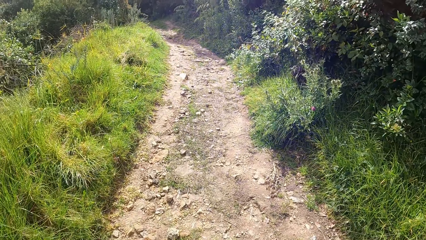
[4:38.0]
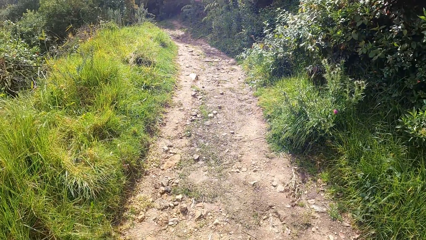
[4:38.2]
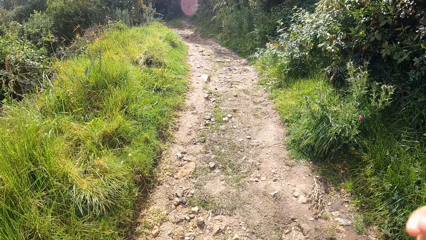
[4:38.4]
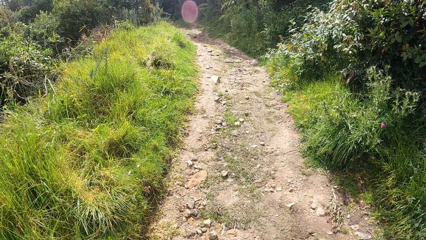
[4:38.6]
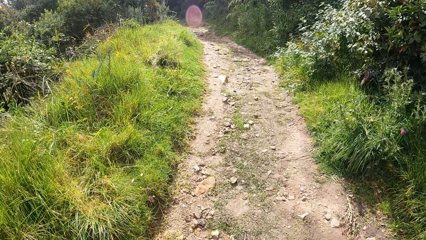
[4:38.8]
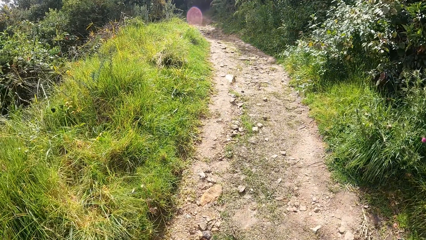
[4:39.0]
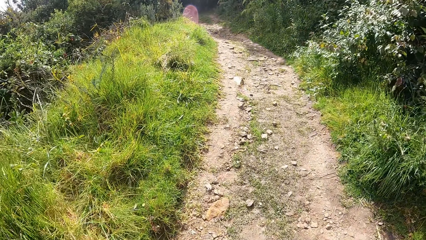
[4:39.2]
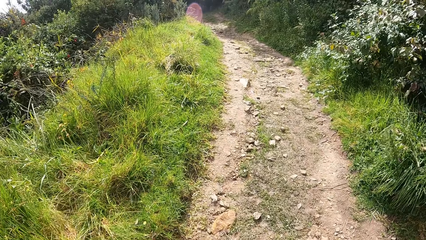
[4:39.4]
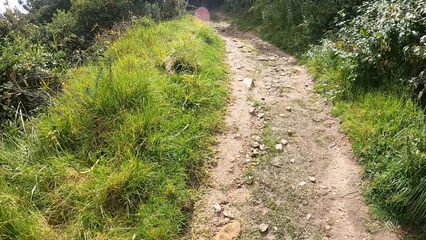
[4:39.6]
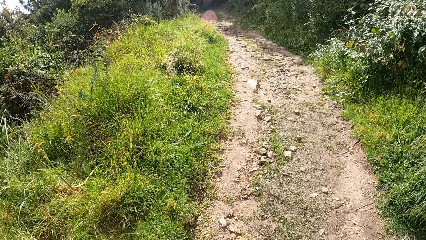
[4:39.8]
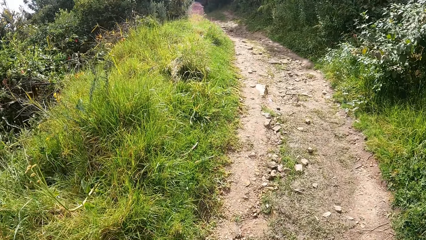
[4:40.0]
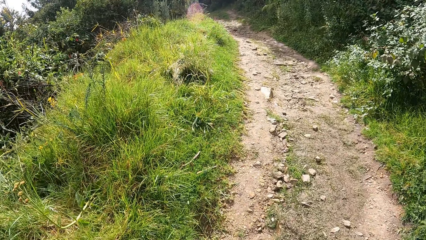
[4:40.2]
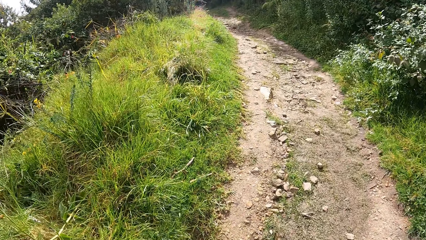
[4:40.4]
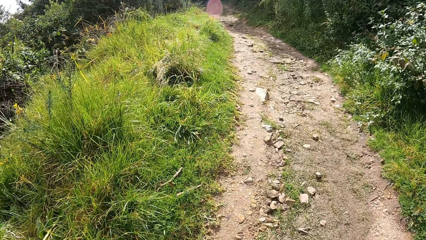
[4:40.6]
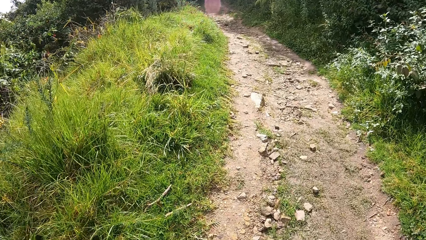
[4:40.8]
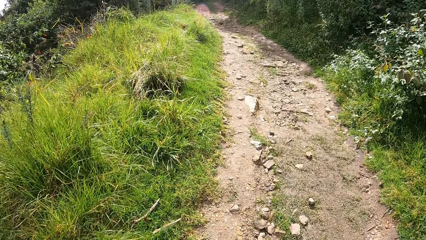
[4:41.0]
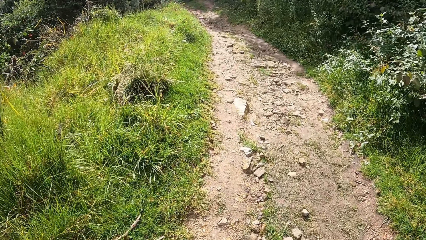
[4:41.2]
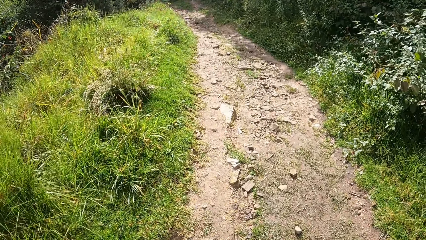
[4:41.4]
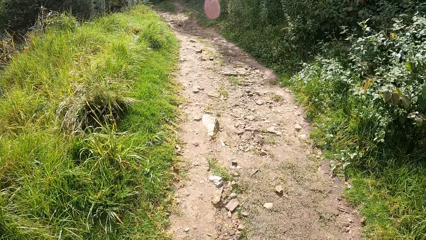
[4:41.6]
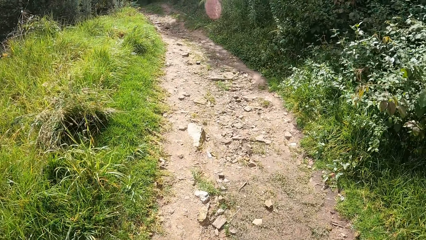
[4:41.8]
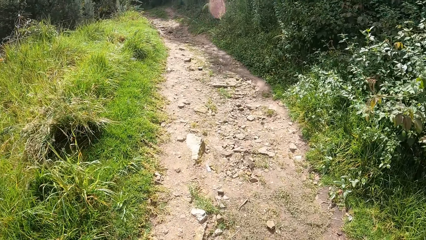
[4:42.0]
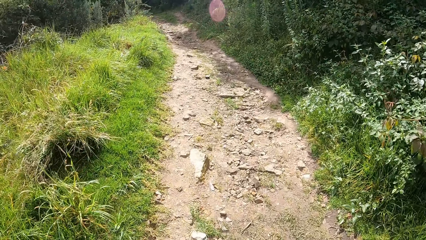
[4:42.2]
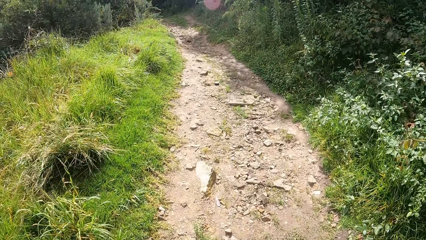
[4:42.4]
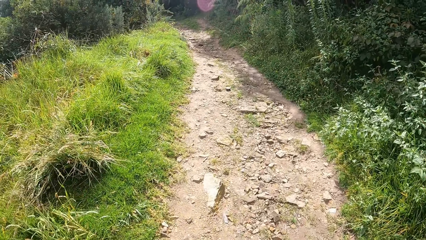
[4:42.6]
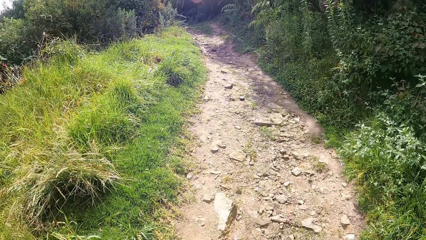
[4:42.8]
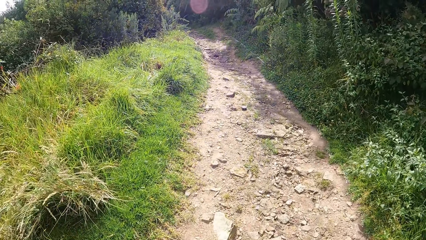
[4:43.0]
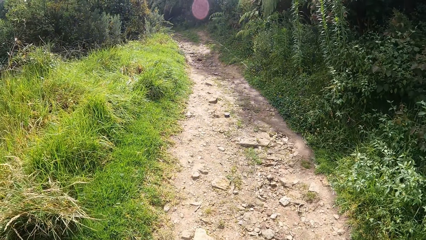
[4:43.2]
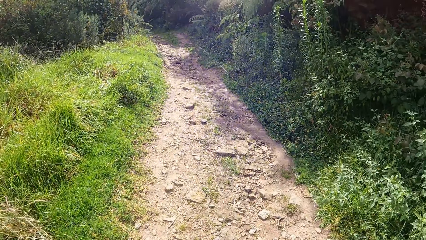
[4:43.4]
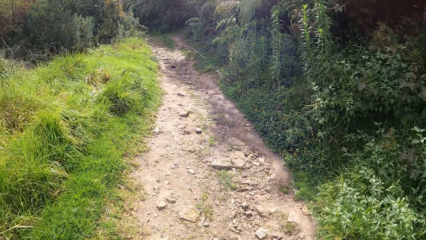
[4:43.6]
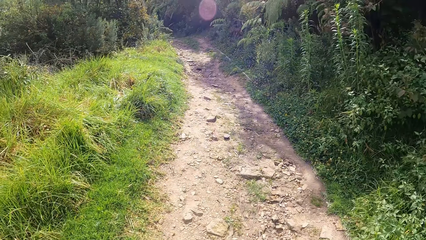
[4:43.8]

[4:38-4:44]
The camera wearer raises her right hand towards her face.

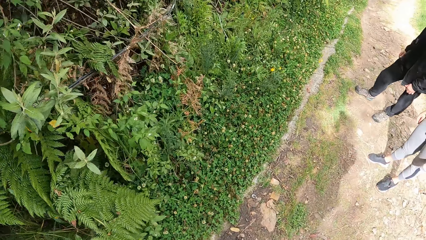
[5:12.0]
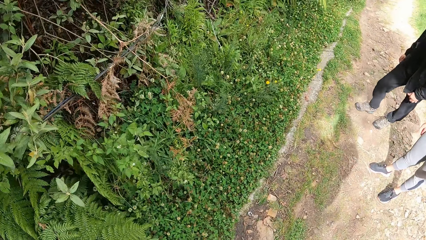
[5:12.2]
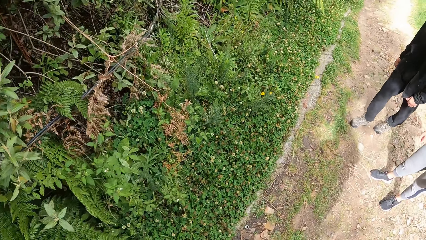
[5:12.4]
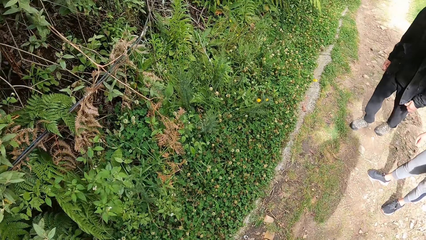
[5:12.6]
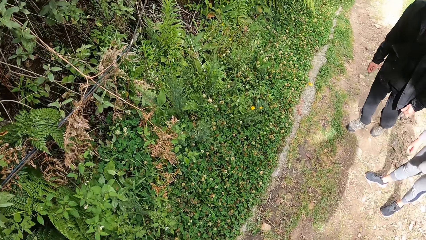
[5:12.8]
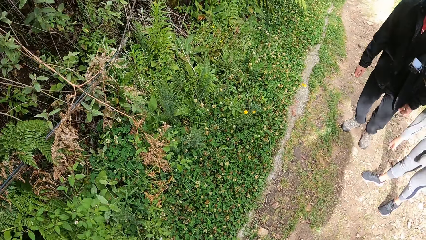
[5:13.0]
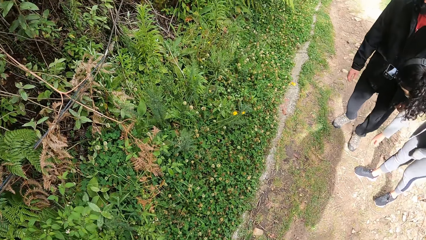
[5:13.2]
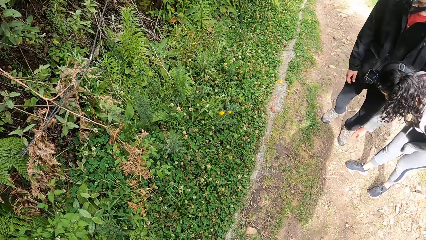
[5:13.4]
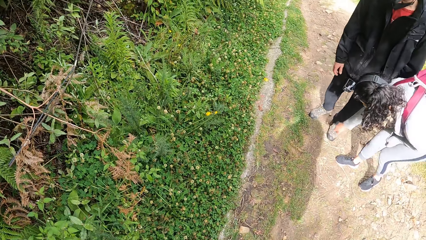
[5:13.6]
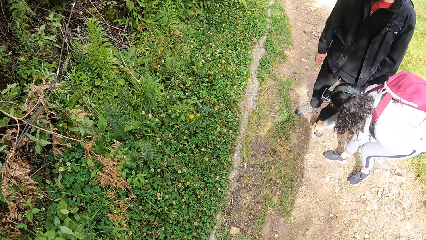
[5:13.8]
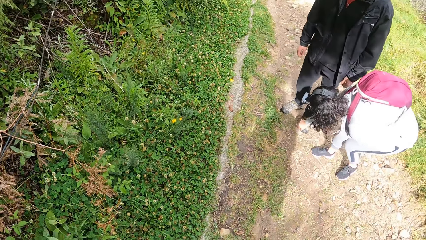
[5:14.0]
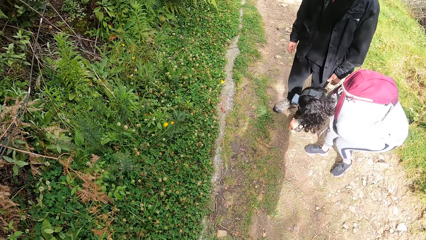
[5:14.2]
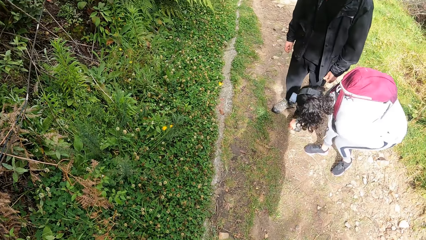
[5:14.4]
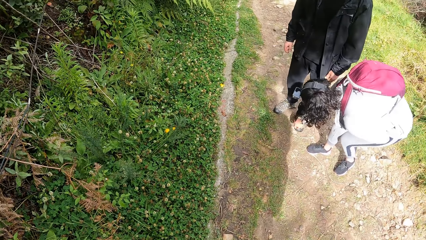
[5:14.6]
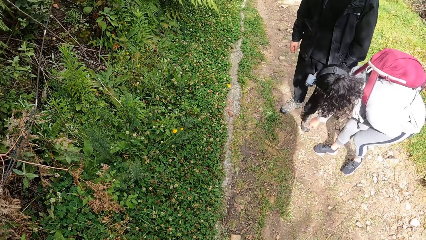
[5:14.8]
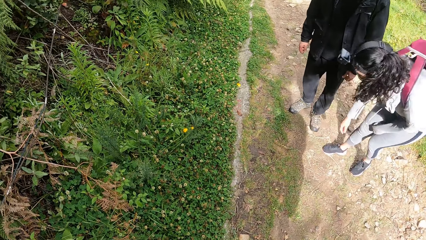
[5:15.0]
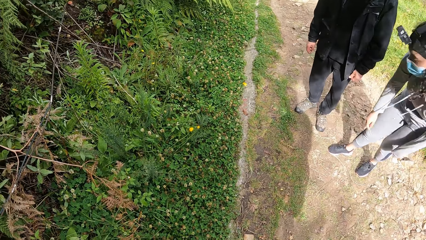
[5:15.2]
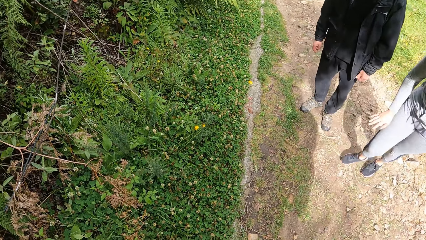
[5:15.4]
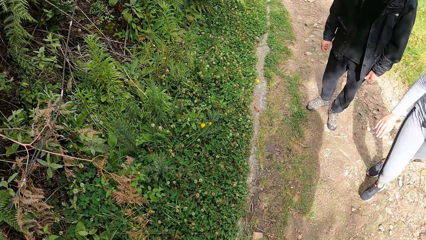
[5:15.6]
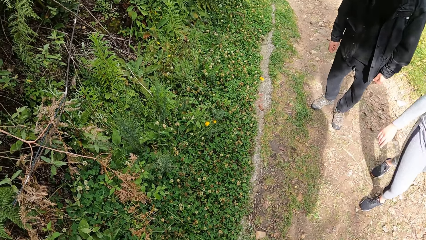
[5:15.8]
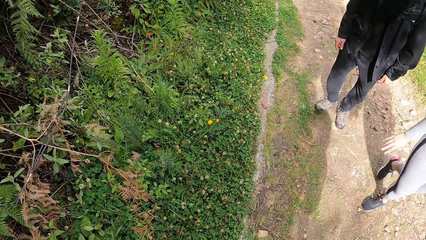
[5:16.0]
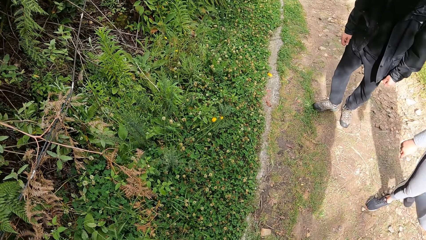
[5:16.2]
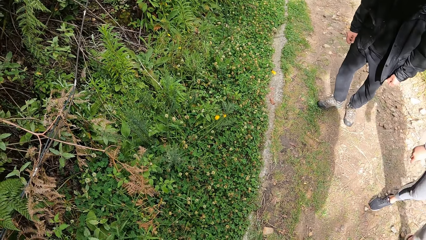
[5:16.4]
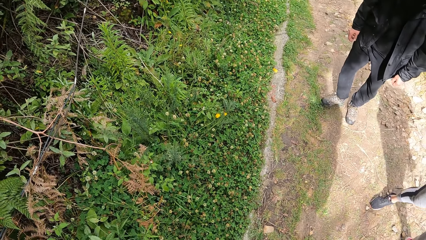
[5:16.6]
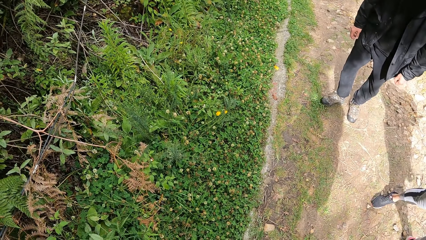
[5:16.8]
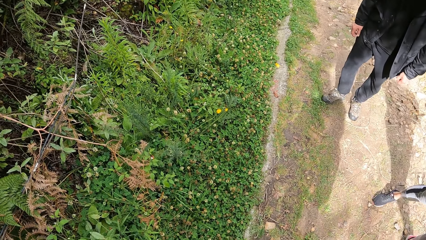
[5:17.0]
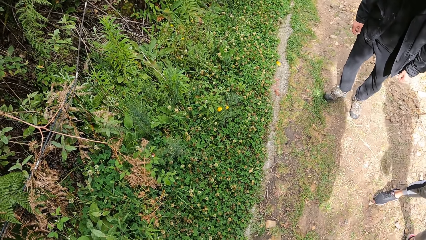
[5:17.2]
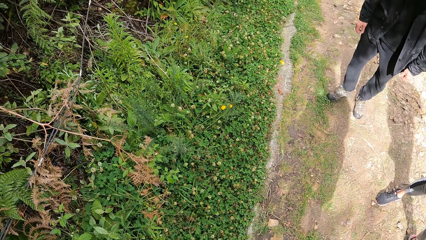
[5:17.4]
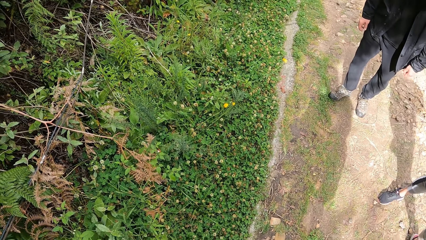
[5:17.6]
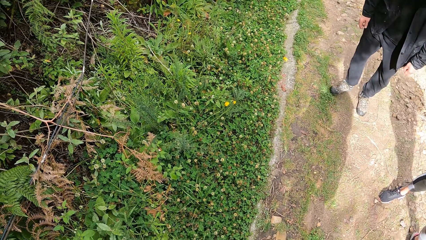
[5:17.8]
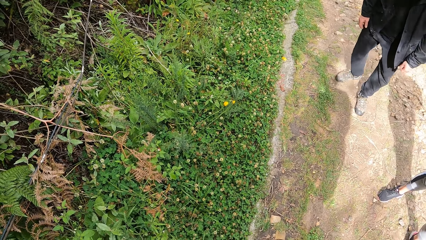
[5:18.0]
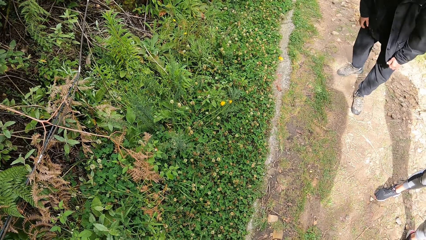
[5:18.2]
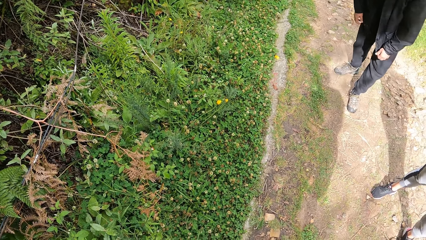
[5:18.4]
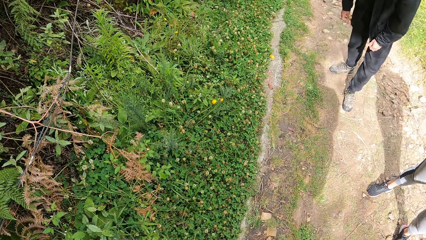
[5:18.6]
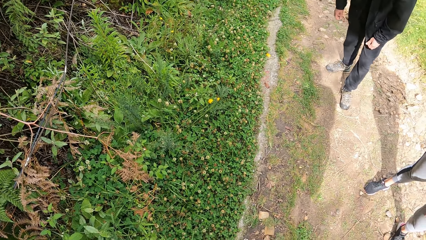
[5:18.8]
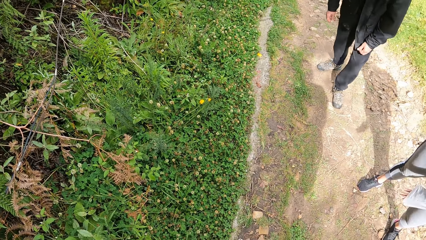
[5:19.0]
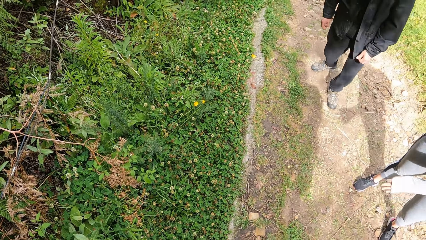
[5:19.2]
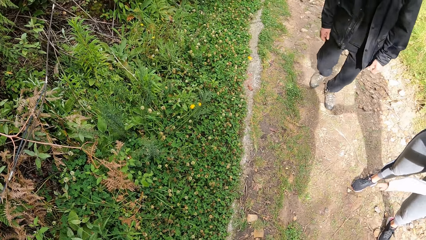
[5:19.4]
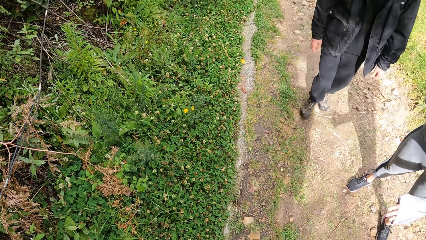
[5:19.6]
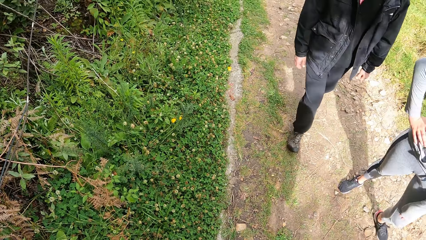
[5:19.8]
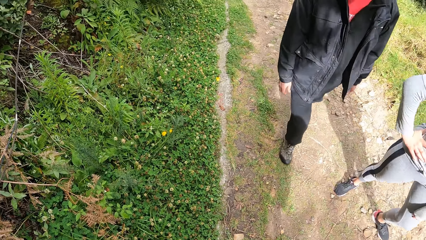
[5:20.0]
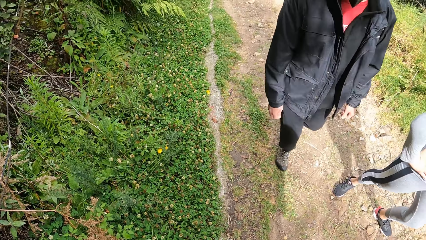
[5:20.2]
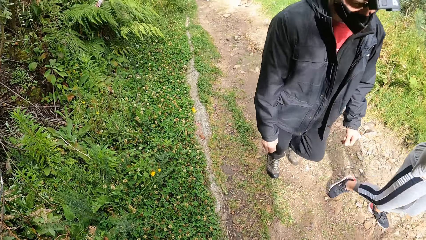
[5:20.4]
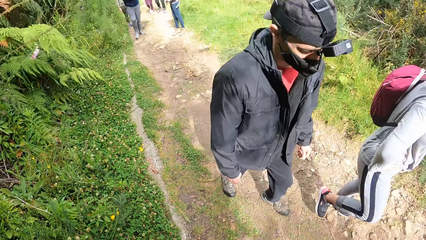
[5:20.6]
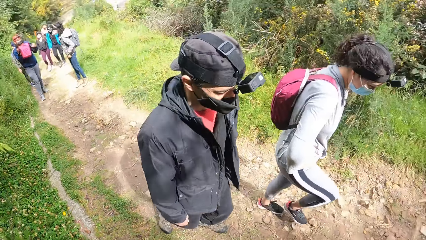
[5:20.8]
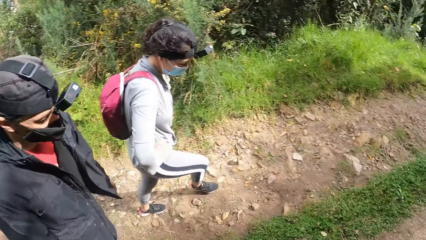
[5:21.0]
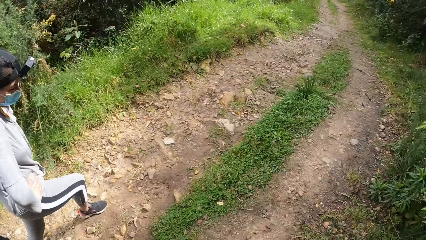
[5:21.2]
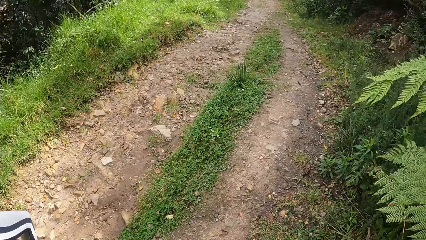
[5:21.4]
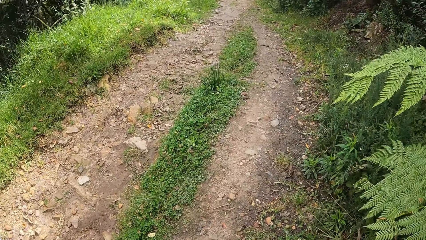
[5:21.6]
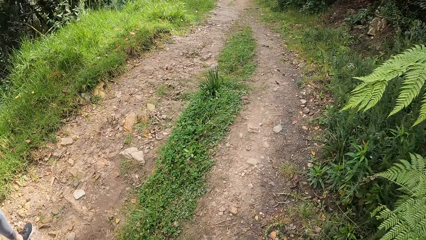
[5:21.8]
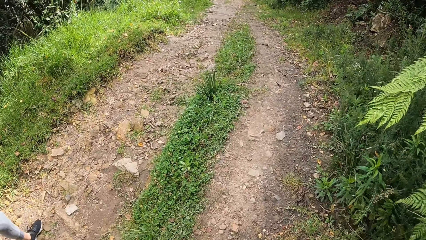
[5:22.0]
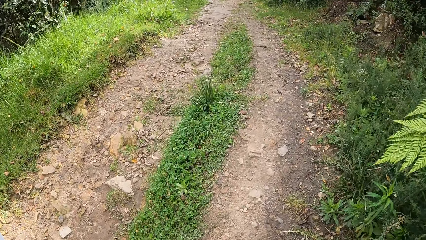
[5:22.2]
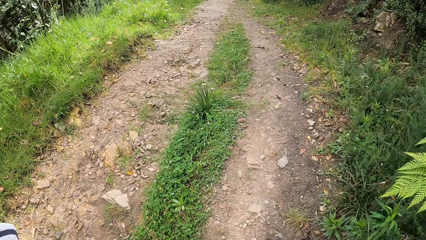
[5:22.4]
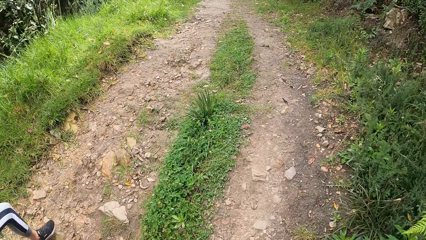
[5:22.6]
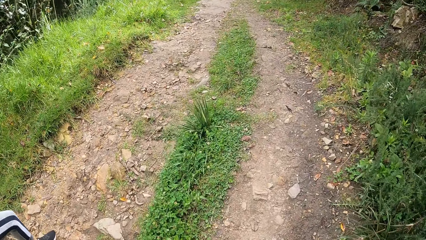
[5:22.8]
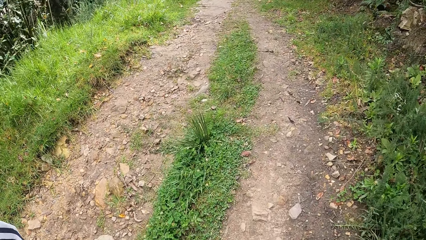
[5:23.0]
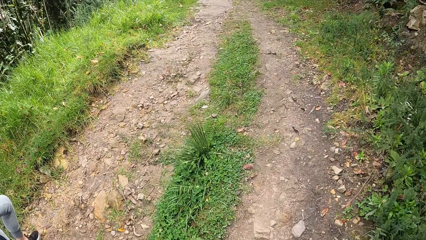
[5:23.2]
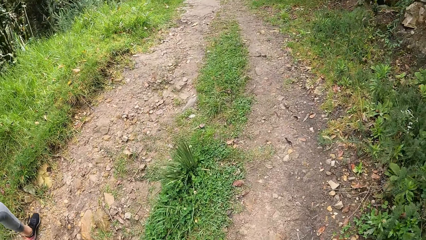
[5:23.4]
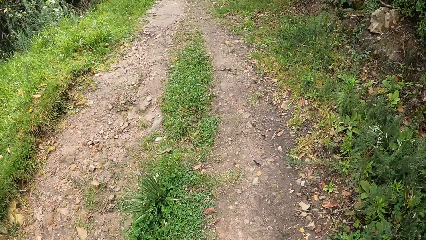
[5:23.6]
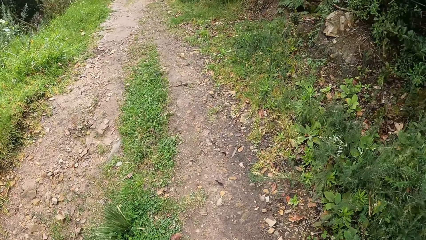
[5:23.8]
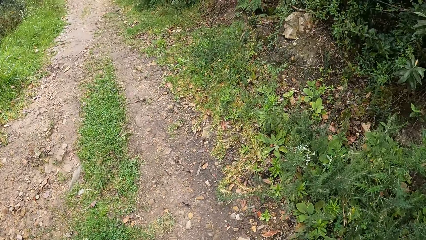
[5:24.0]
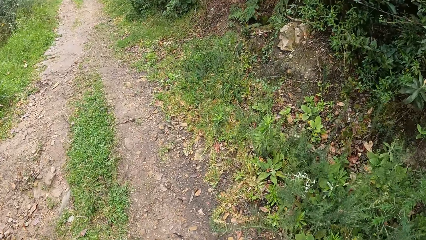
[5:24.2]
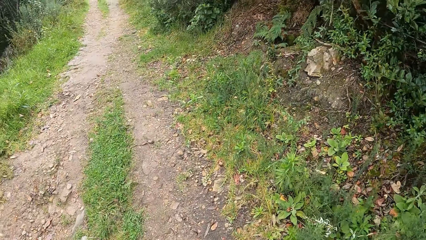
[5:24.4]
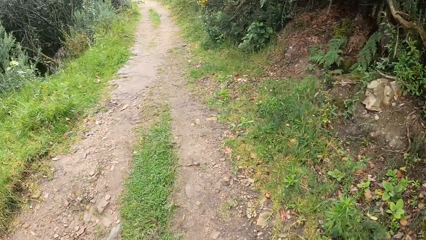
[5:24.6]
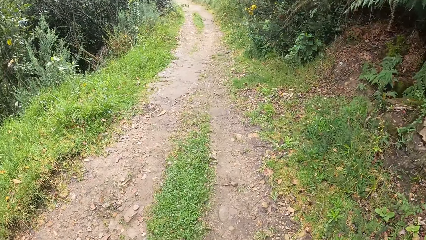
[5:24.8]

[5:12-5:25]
A woman touches a leaf on the floor with her right hand. The woman hikes on the pathway. A man hikes on the pathway. The camera wearer hikes on the pathway.
